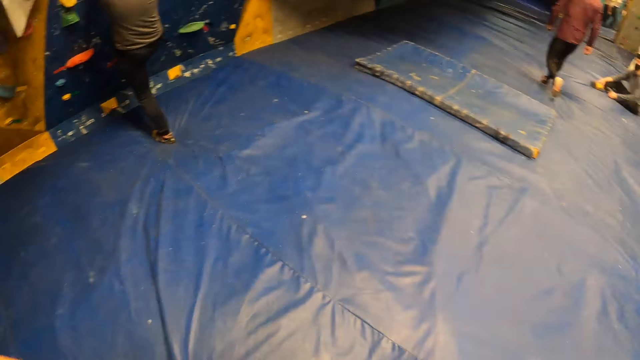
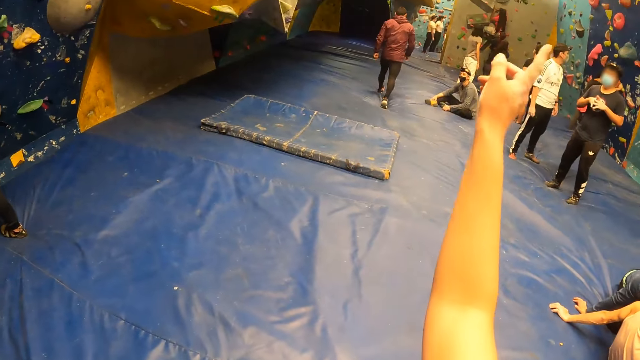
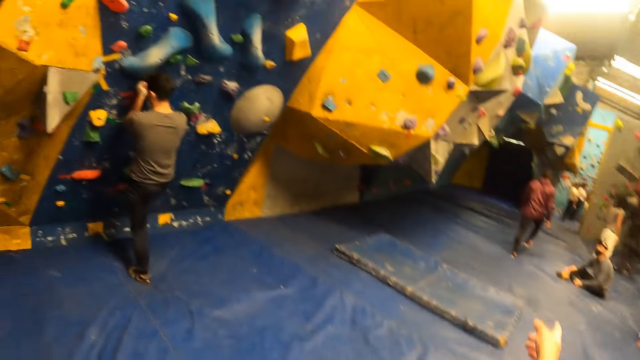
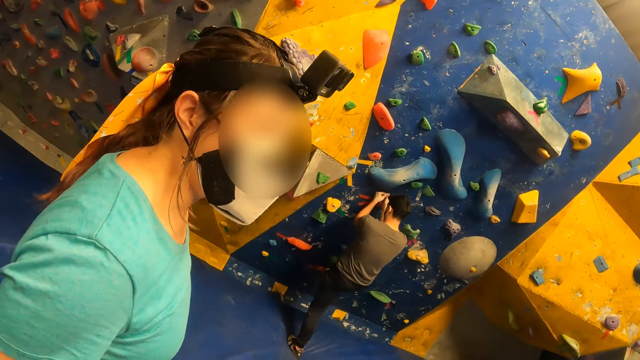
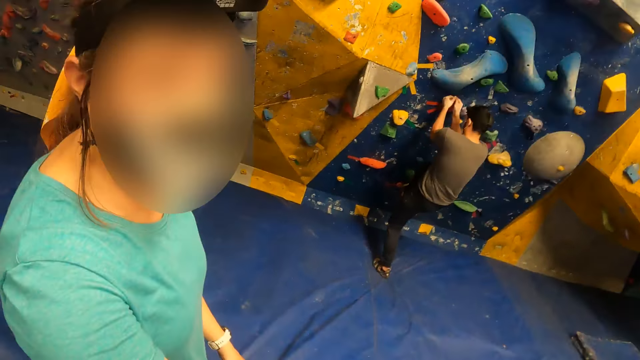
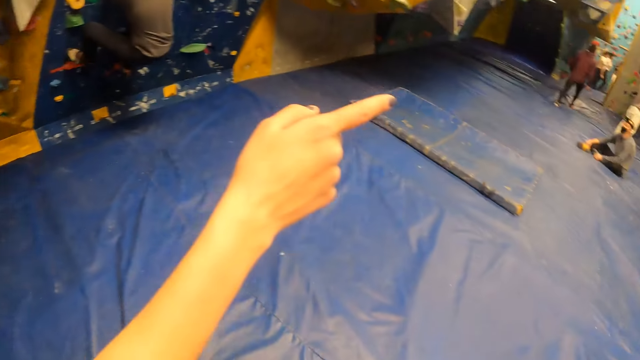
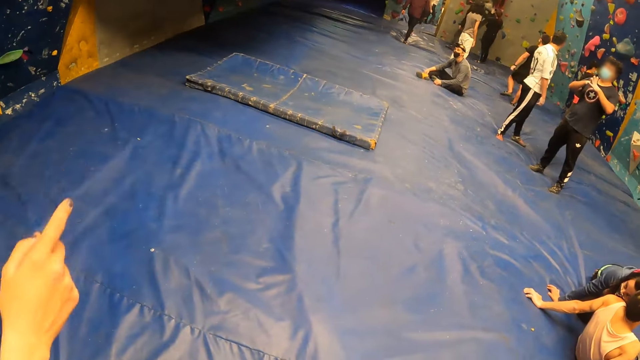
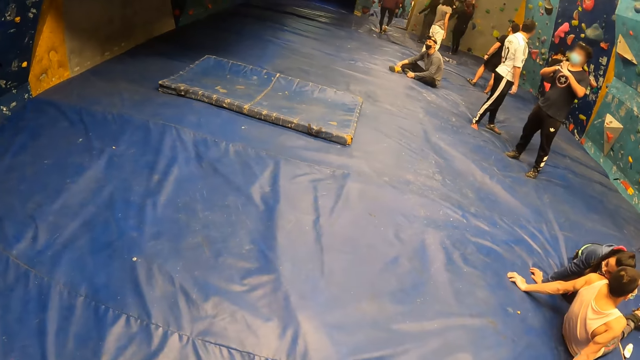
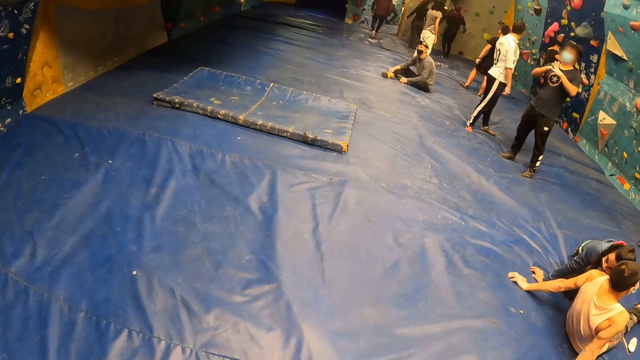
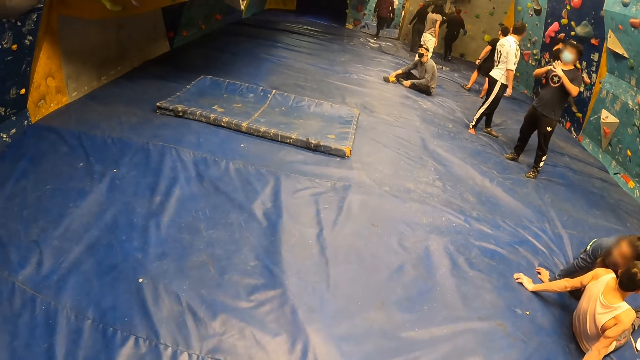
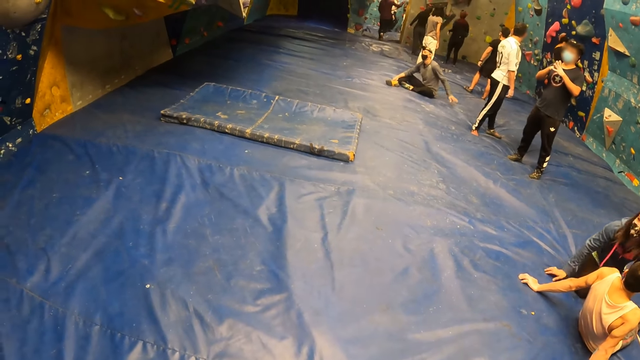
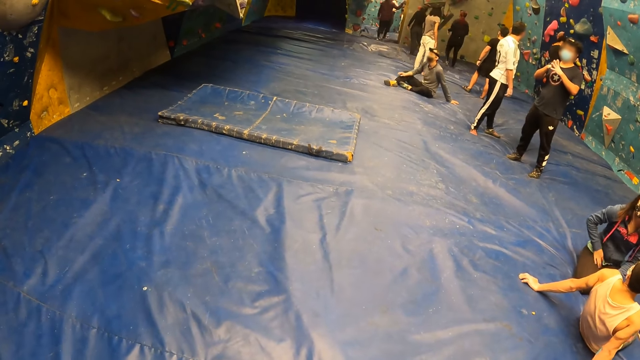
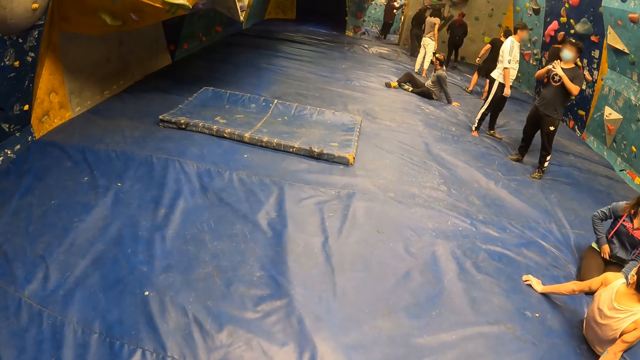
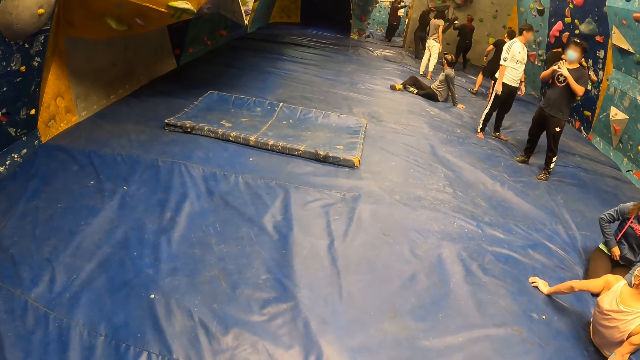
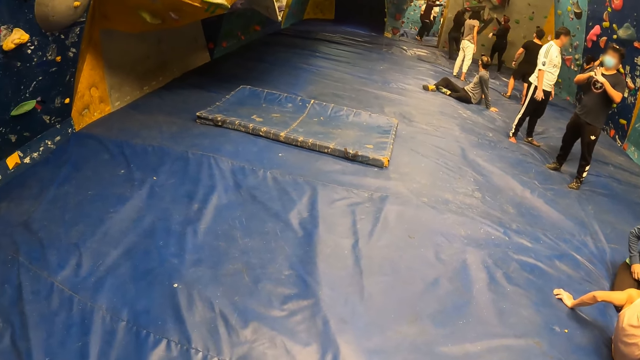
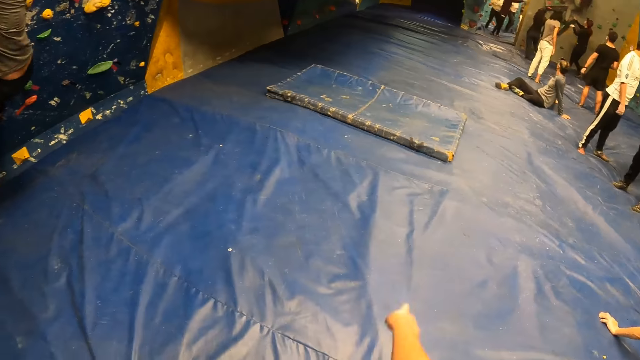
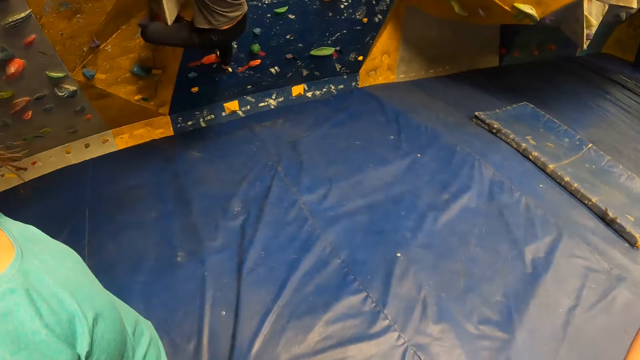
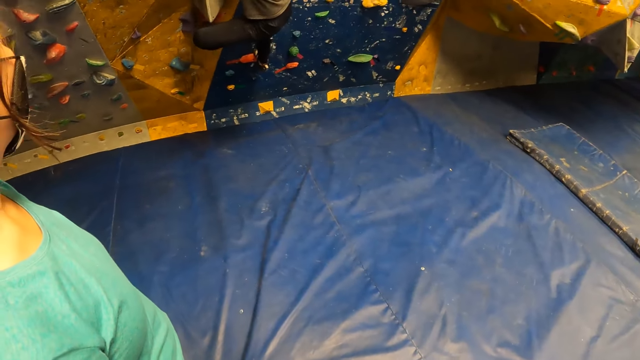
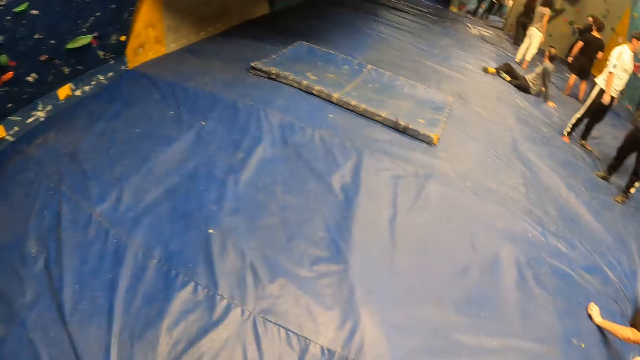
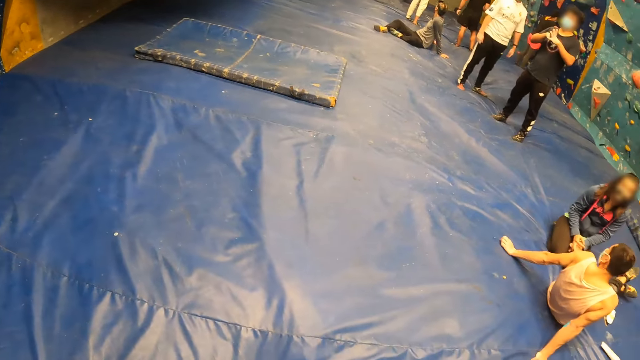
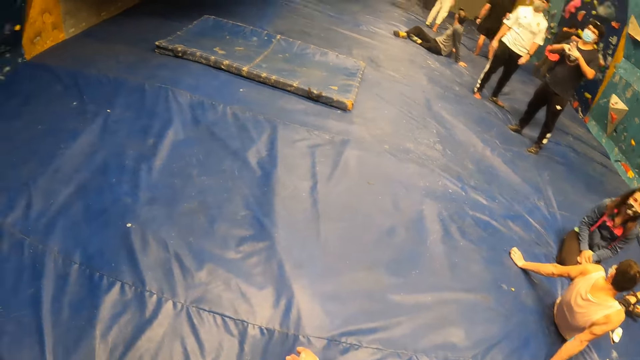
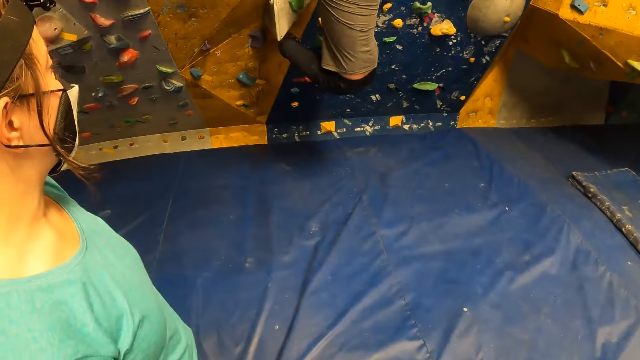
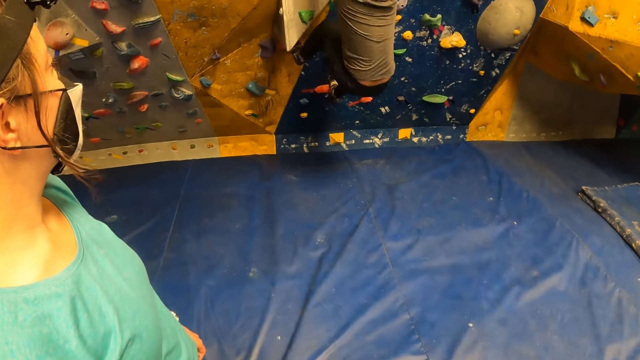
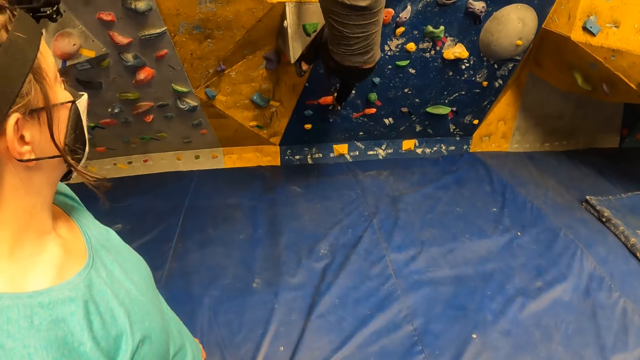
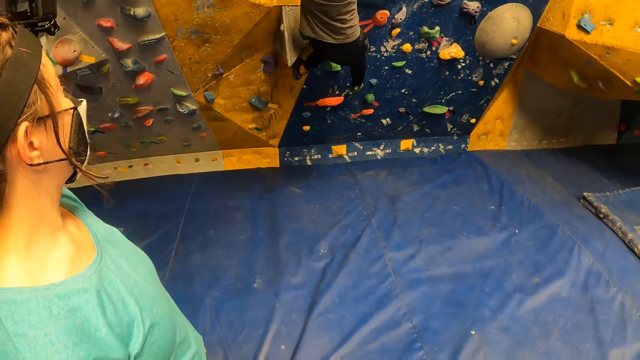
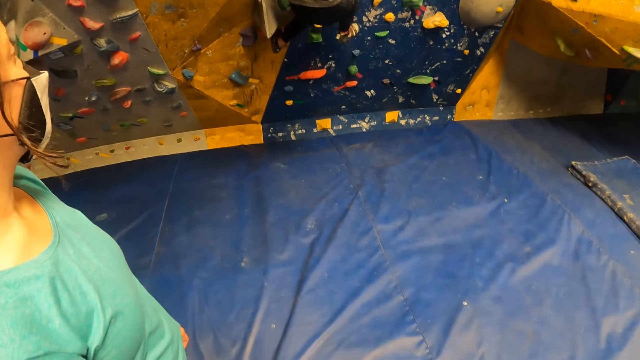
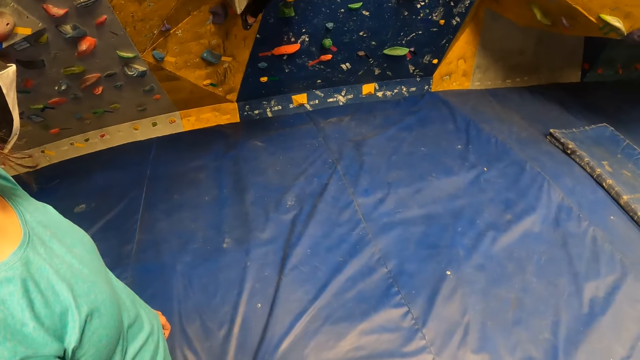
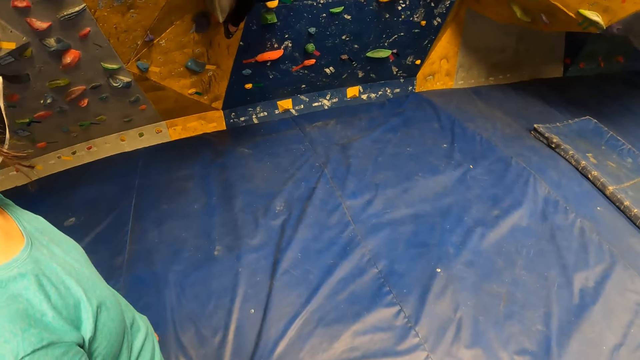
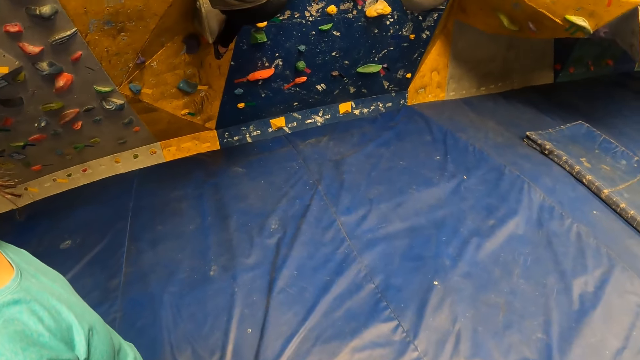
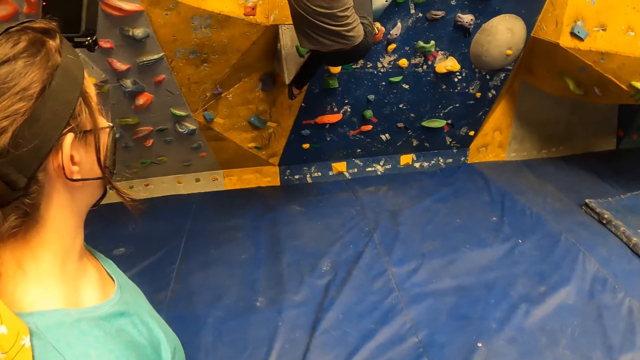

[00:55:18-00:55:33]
The camera wearer points her right hand to a group of people. A woman points her right hand to the group of people. A man climbs the rock wall. The camera wearer gestures with her right hand. She points around the hall. She looks around the hall.

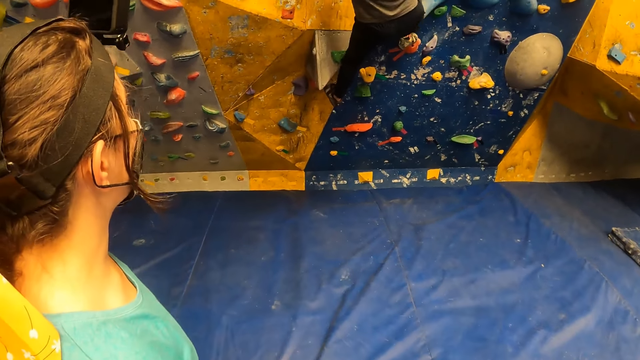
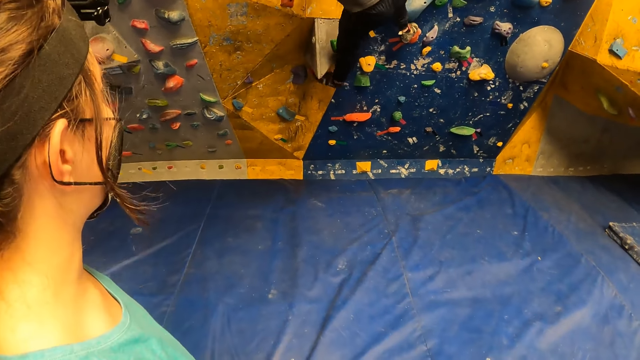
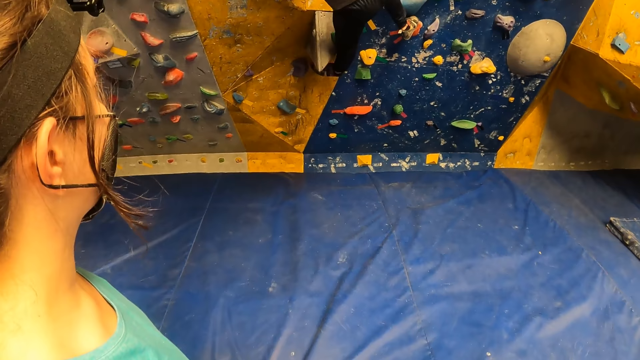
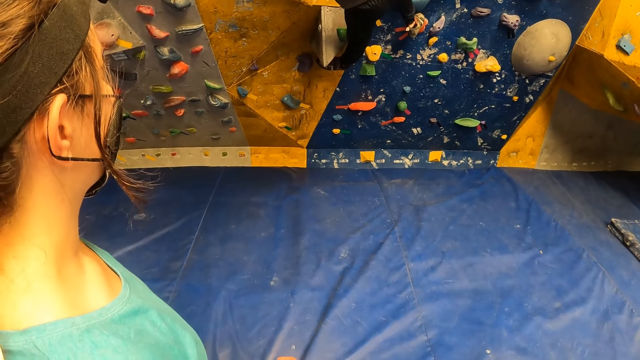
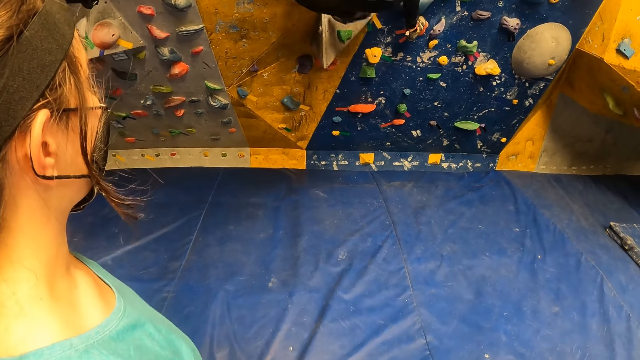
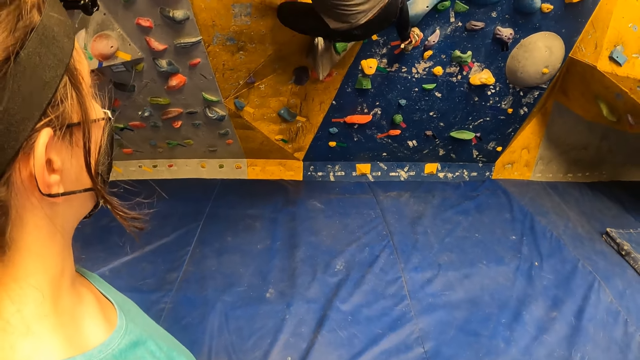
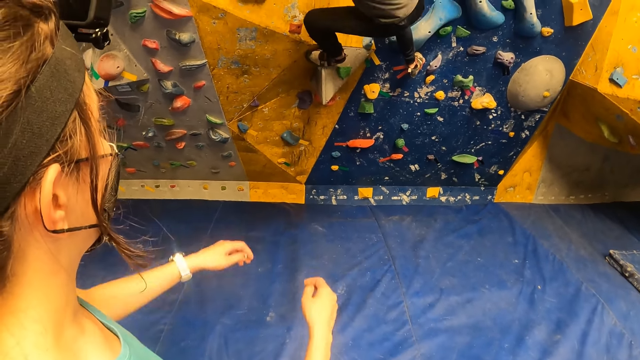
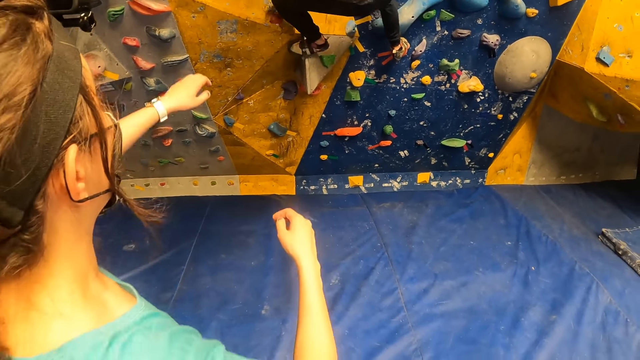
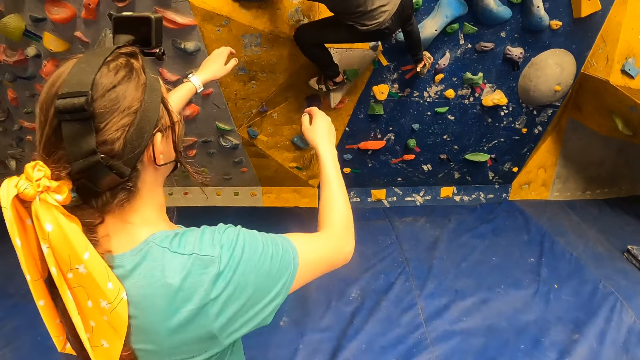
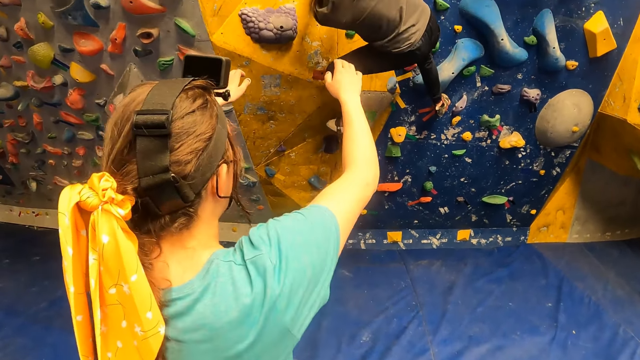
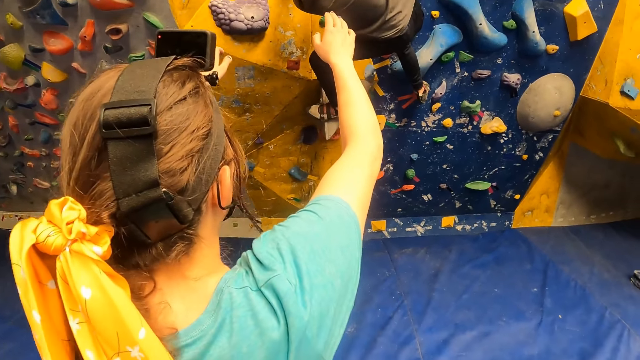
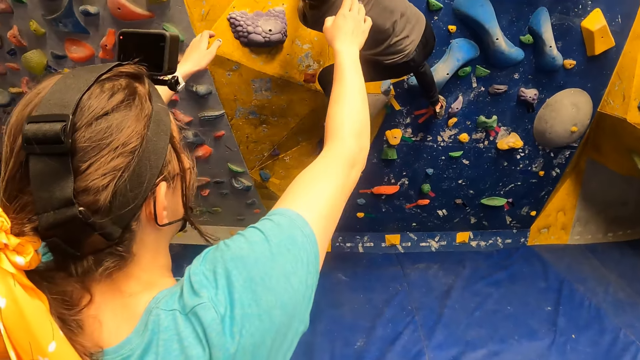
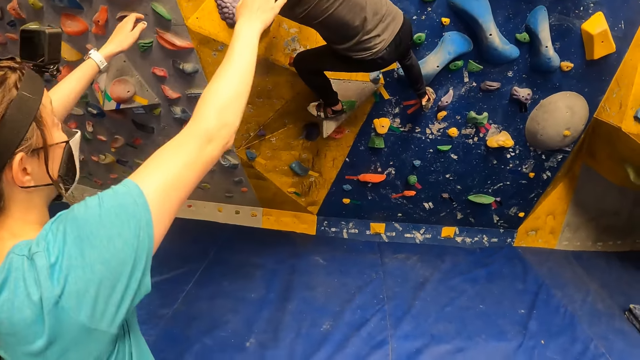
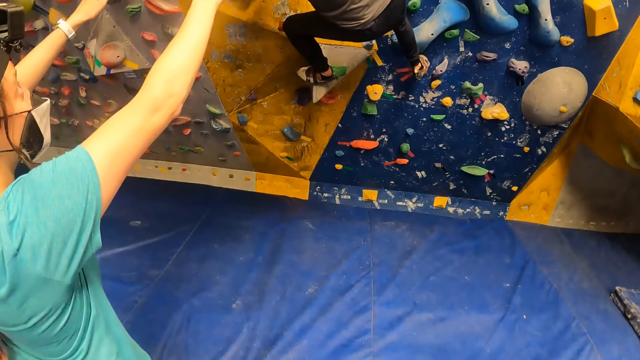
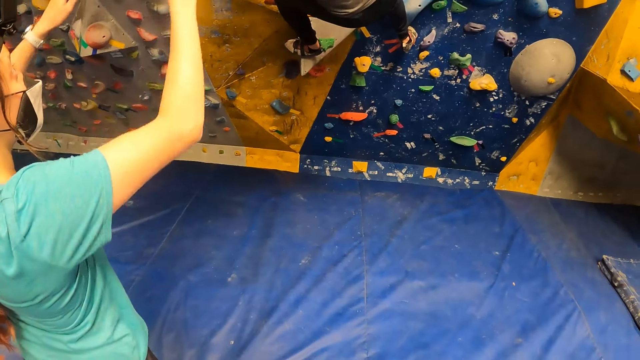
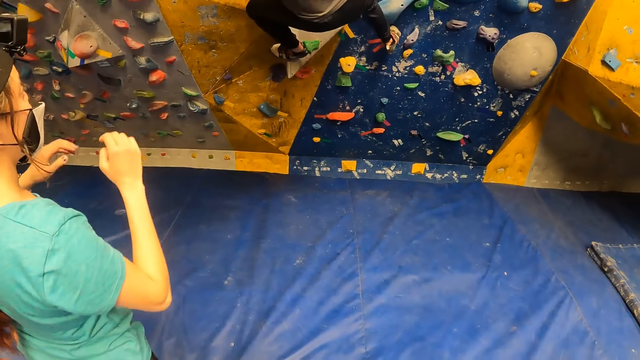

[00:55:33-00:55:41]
The woman gestures with both hands. The woman raises her arms to the man.
